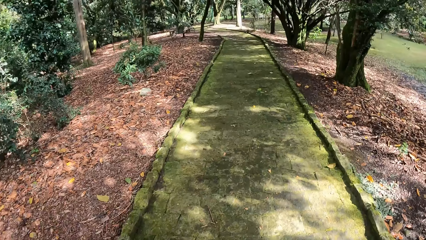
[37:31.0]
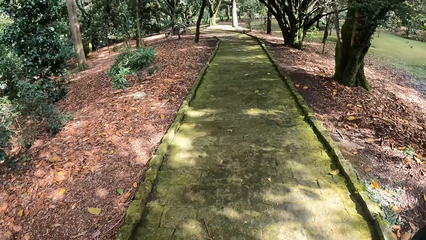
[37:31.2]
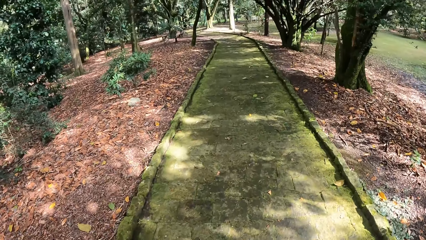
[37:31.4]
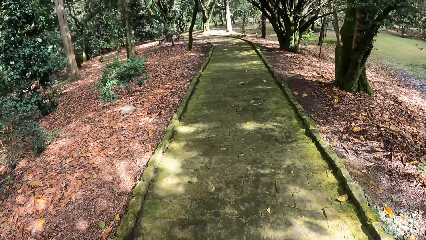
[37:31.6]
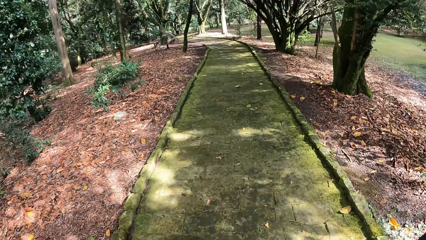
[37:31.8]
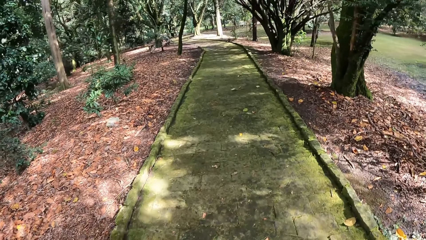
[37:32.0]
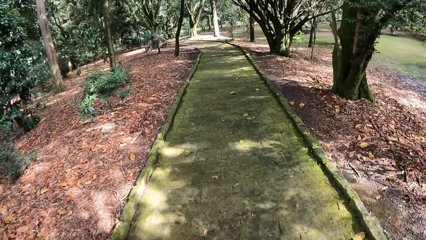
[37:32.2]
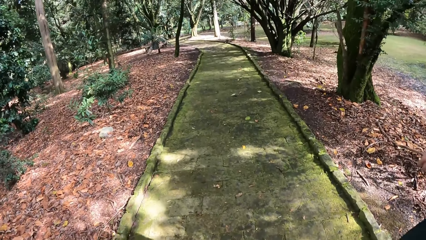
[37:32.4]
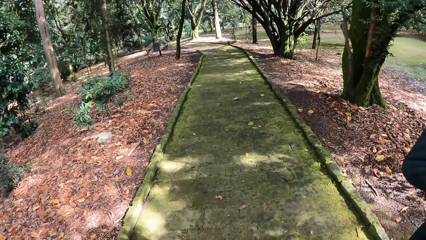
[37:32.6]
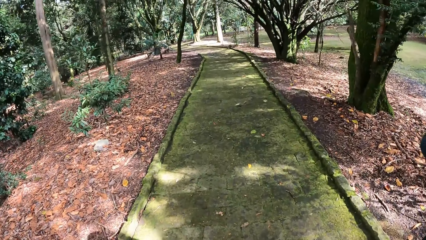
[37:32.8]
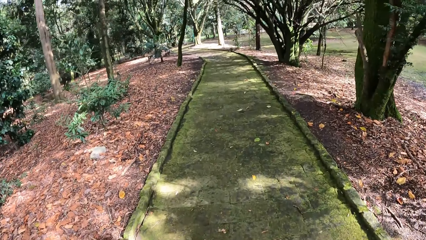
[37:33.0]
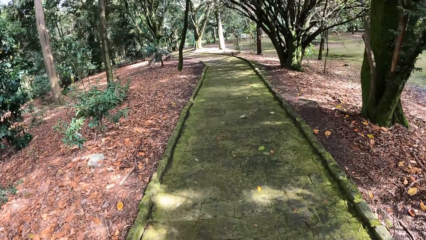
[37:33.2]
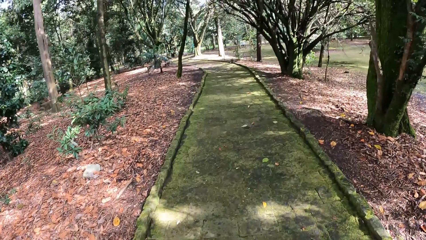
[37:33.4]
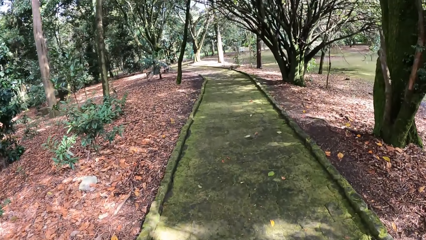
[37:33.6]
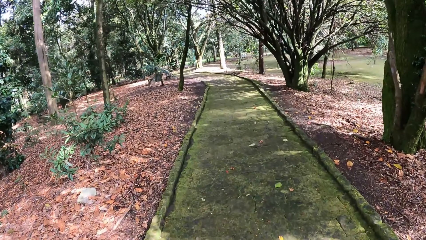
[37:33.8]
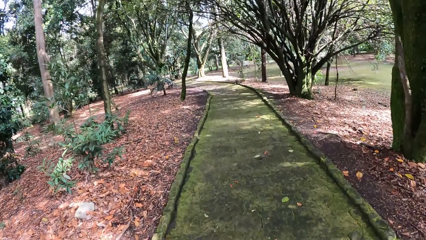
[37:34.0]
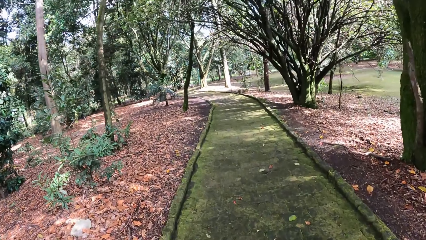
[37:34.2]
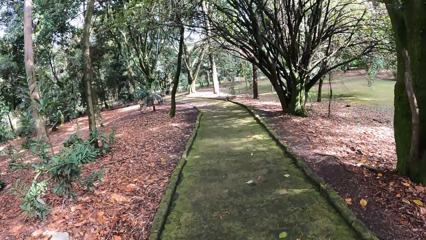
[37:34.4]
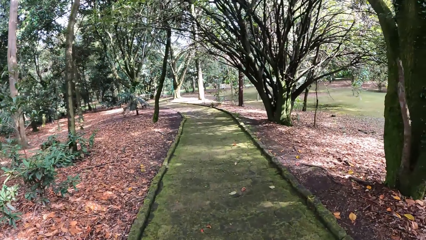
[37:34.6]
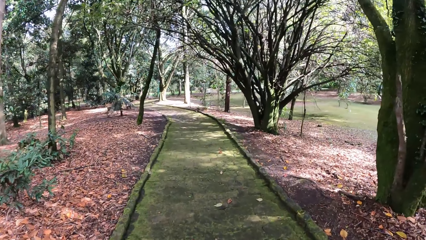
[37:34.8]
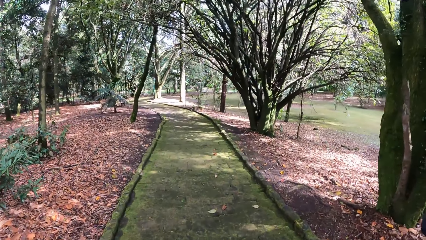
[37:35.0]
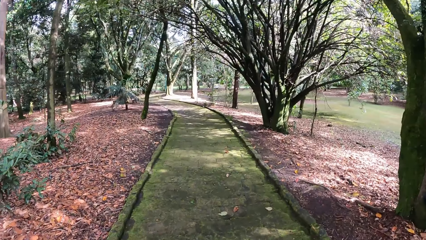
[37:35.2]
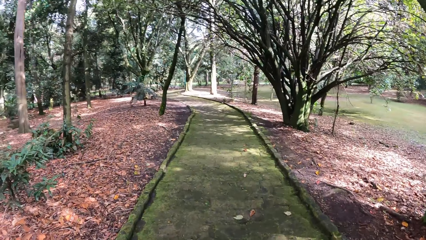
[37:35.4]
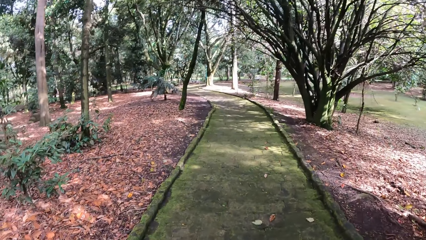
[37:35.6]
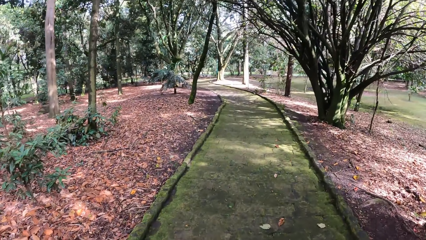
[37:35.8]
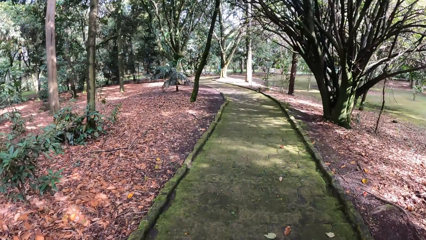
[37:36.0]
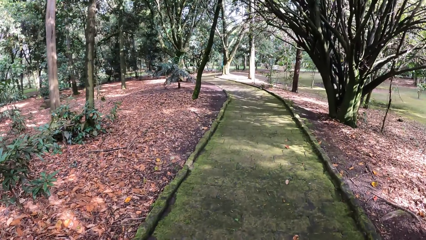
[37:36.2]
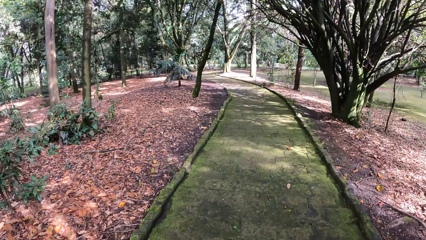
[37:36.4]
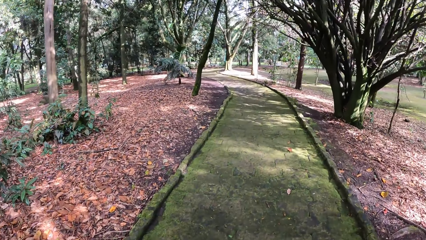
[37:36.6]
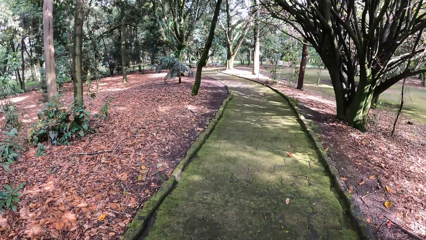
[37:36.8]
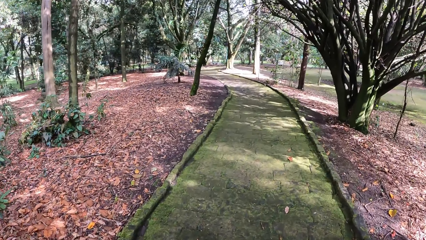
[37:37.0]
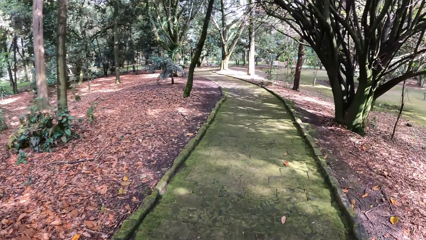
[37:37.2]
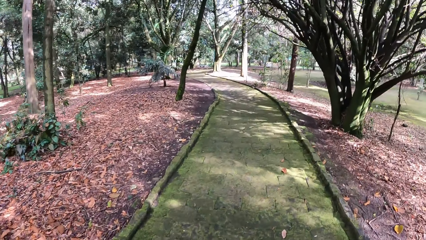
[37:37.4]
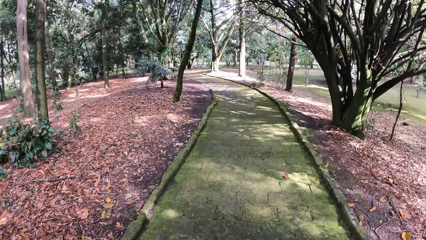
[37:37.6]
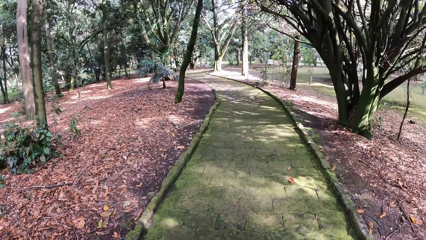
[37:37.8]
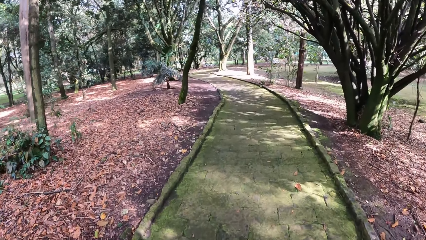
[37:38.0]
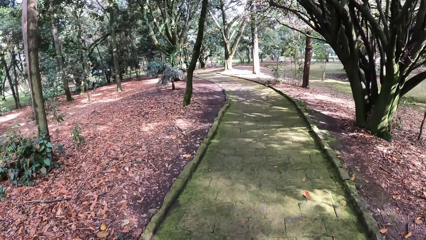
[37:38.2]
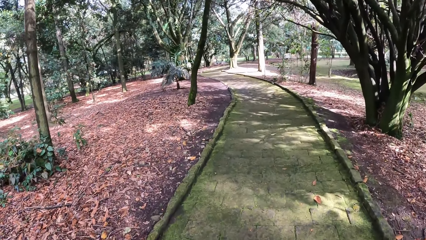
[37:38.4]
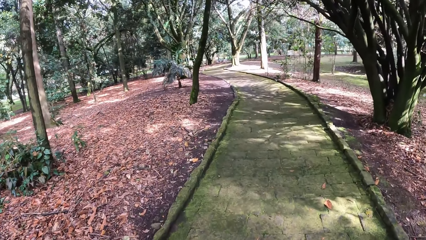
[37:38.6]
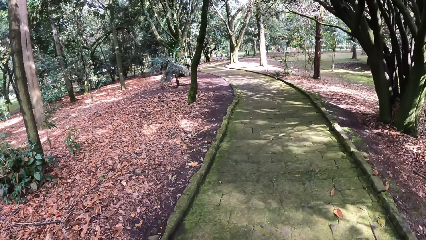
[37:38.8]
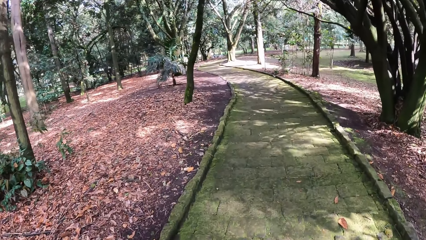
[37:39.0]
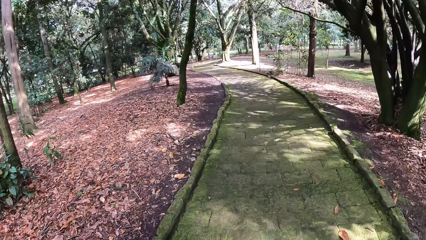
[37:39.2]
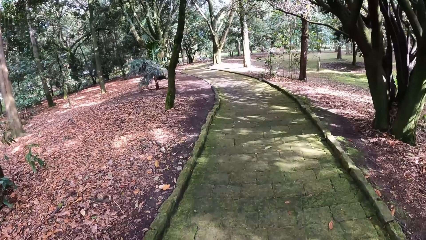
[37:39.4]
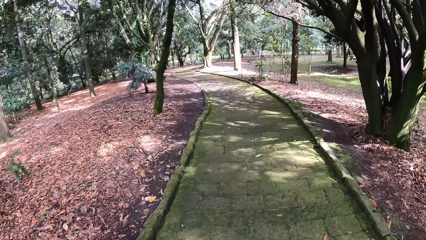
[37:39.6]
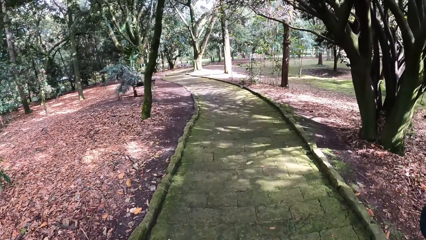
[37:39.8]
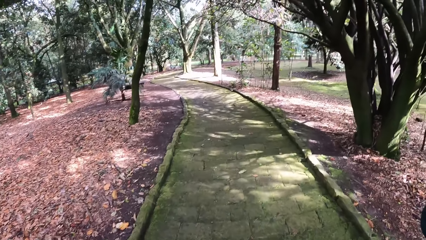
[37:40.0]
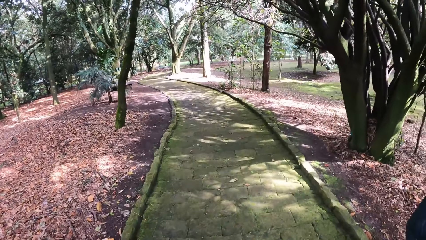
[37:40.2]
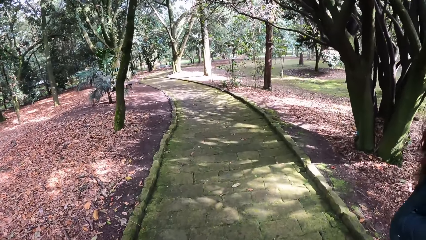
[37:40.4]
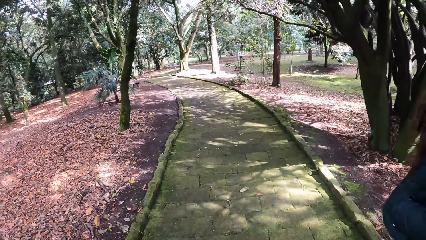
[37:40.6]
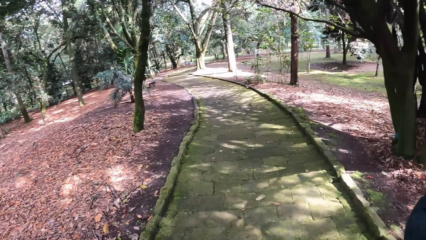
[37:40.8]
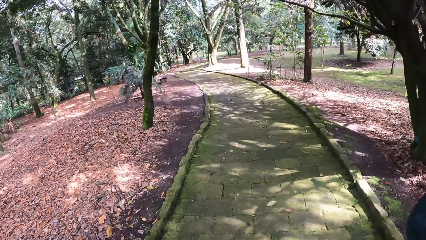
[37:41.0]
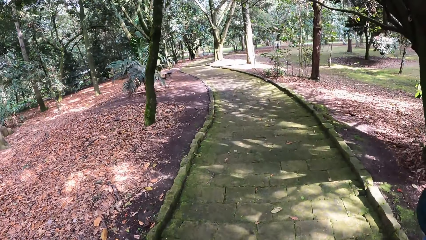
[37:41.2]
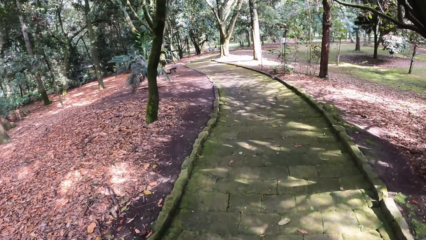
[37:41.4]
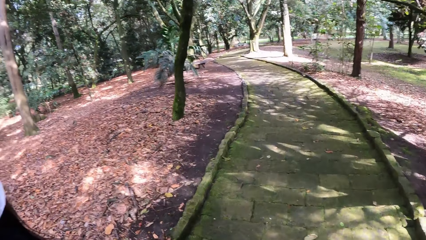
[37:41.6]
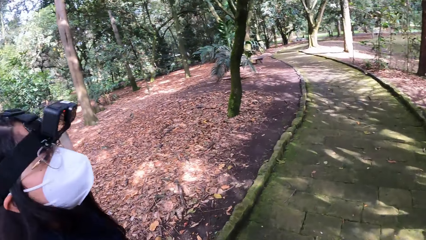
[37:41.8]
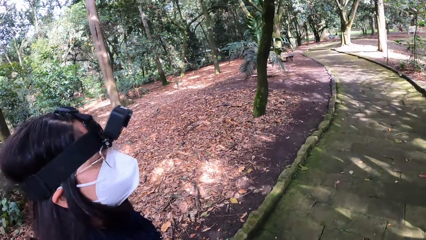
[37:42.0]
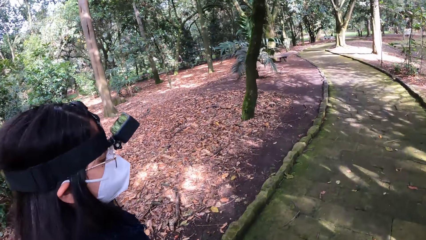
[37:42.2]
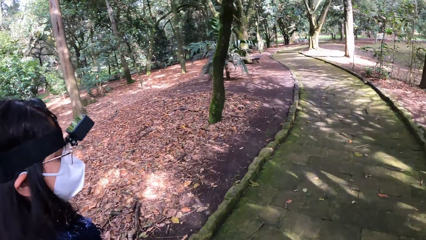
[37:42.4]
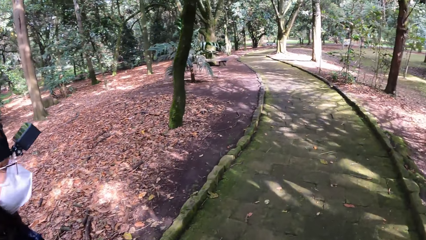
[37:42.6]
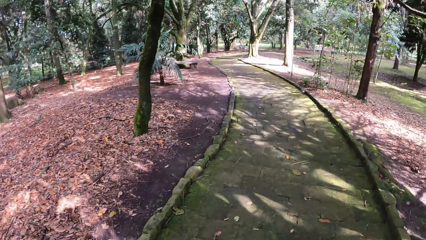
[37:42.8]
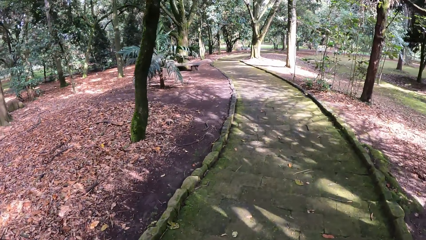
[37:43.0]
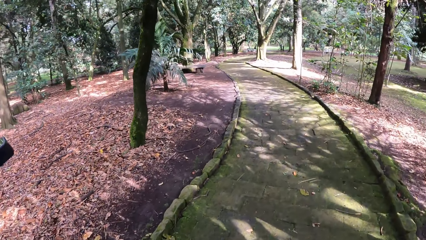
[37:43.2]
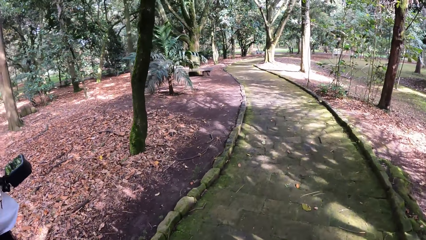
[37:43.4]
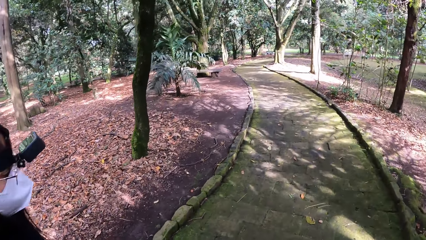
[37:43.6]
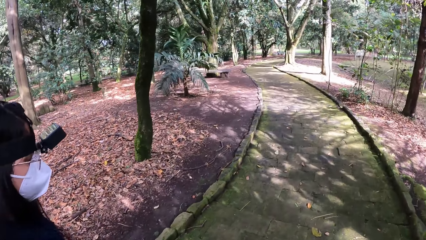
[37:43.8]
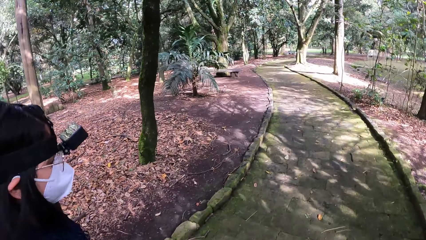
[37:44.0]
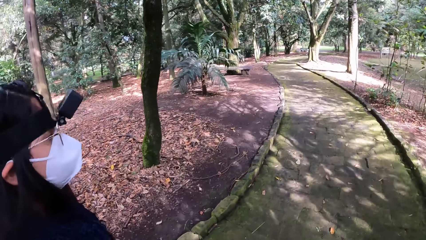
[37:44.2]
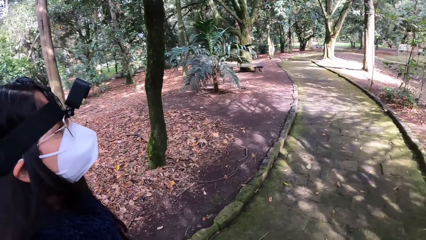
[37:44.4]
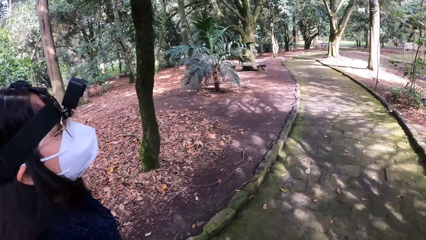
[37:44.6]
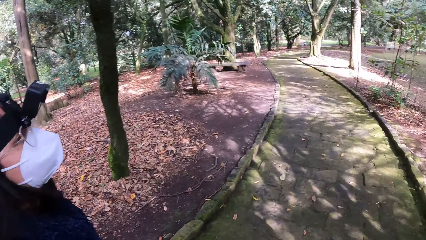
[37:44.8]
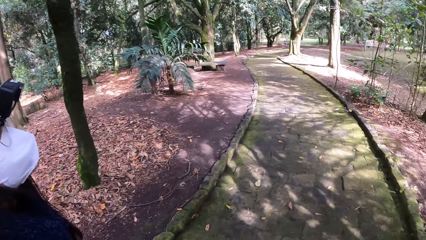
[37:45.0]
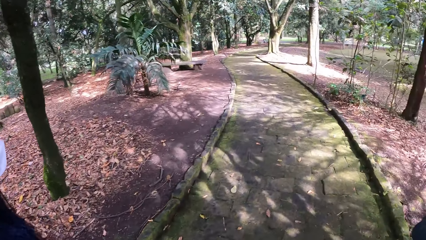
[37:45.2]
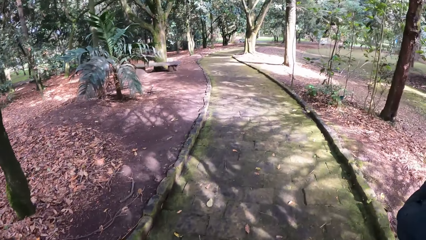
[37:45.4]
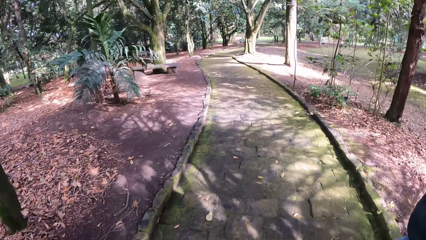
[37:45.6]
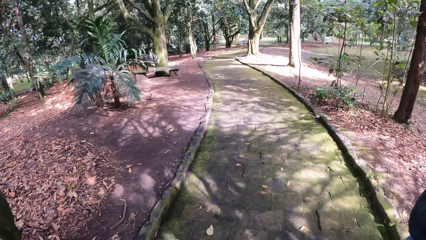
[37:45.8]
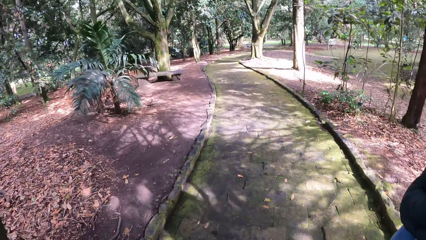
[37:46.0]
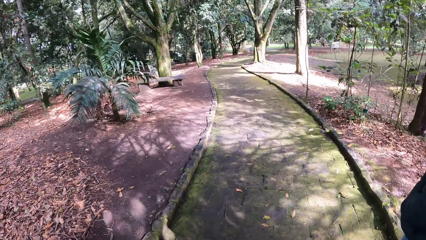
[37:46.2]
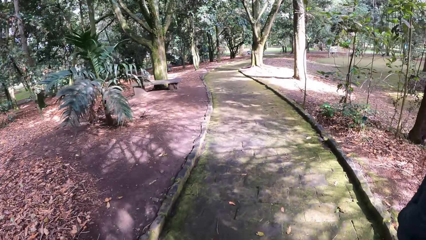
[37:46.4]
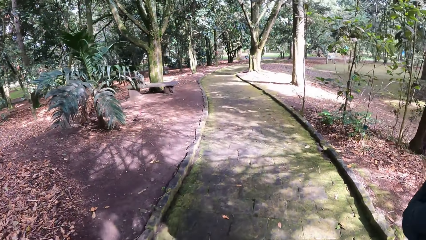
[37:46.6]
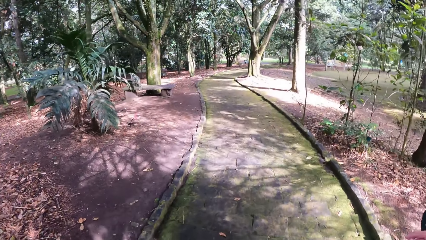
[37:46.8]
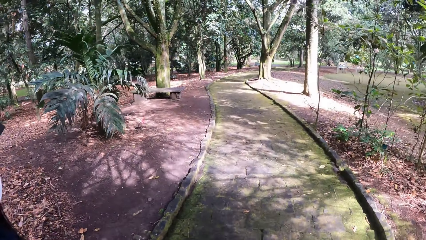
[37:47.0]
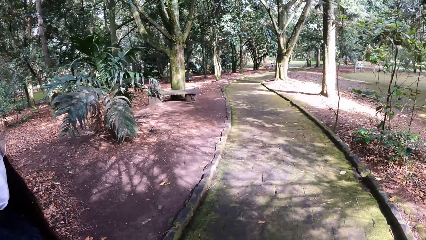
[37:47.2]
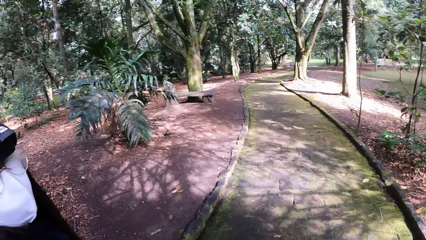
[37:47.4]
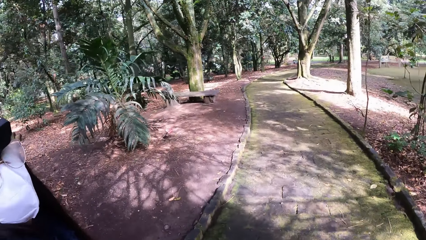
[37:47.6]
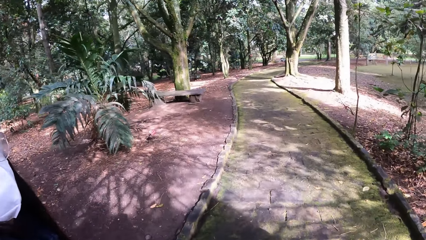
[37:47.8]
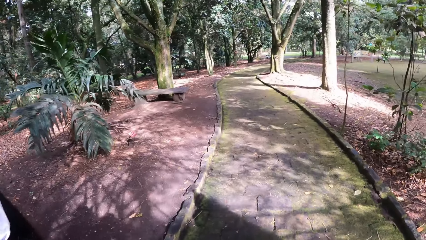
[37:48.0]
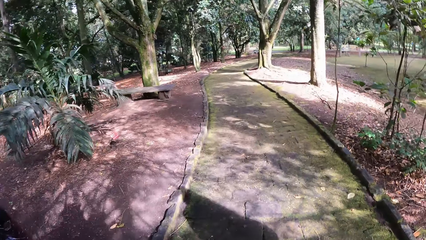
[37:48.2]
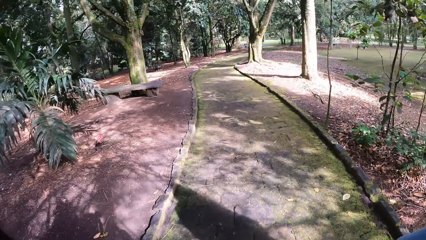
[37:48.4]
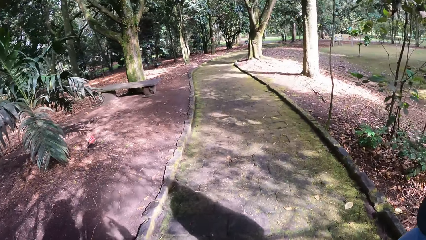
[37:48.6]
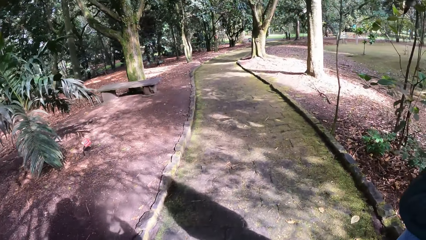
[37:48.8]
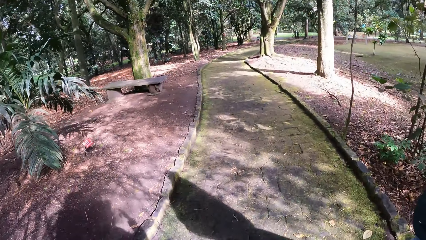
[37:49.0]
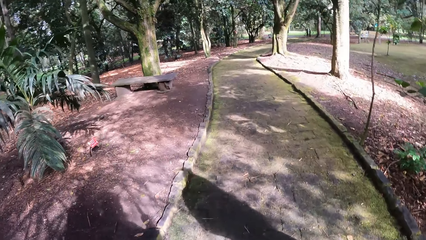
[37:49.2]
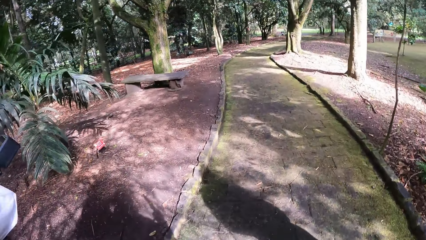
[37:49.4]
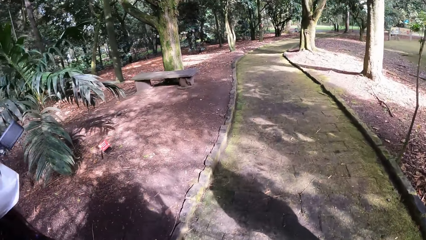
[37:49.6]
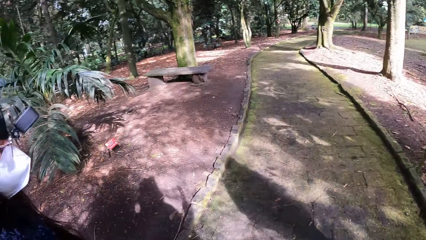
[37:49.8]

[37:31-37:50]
A woman walks along the walkway. The camera wearer talks to a man.
